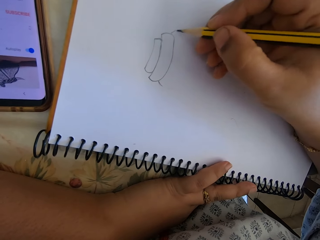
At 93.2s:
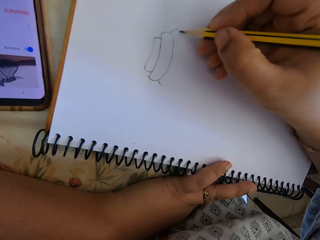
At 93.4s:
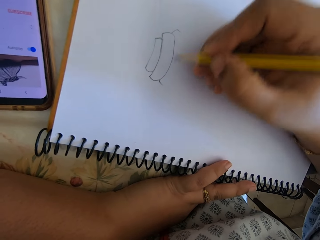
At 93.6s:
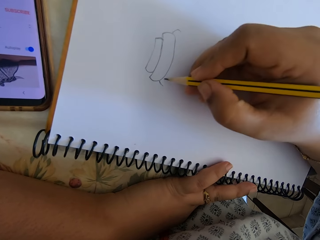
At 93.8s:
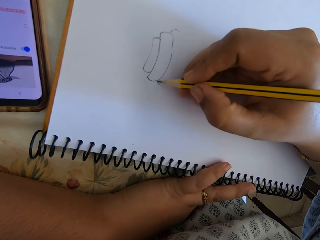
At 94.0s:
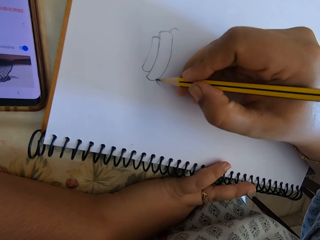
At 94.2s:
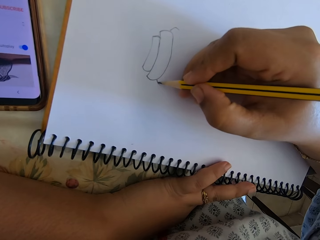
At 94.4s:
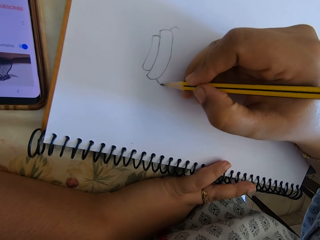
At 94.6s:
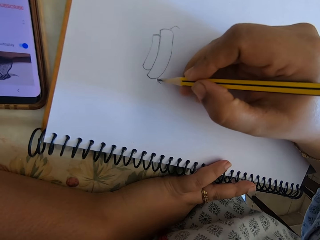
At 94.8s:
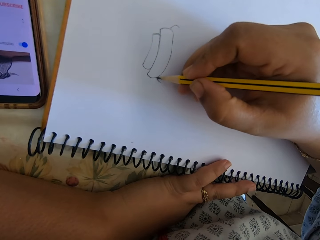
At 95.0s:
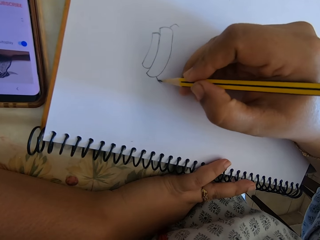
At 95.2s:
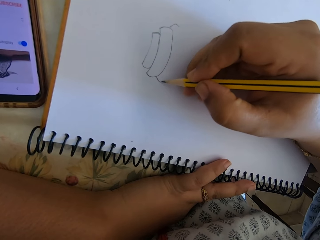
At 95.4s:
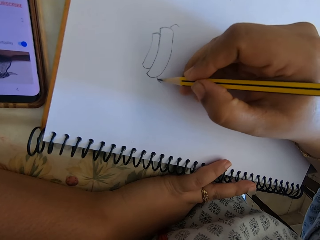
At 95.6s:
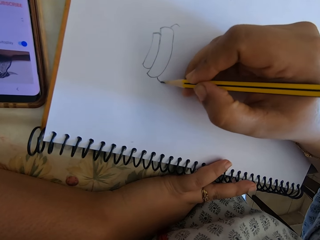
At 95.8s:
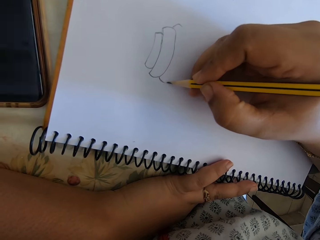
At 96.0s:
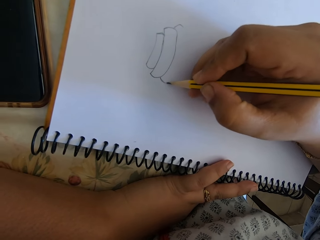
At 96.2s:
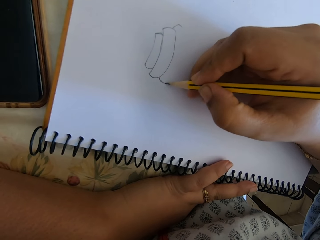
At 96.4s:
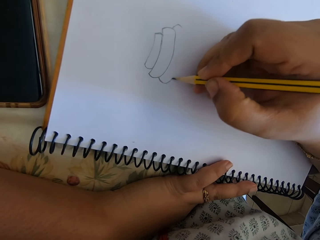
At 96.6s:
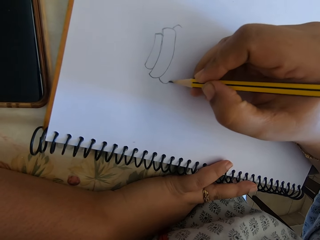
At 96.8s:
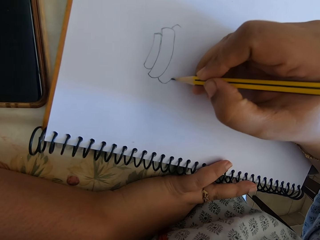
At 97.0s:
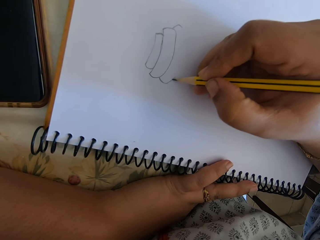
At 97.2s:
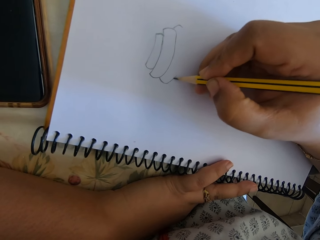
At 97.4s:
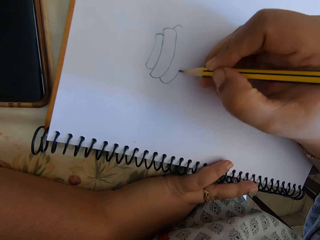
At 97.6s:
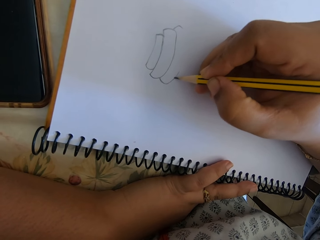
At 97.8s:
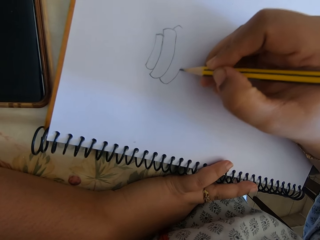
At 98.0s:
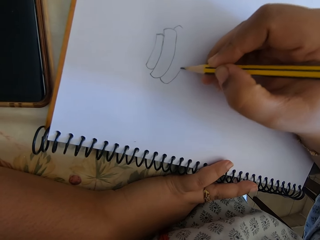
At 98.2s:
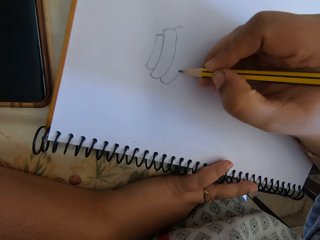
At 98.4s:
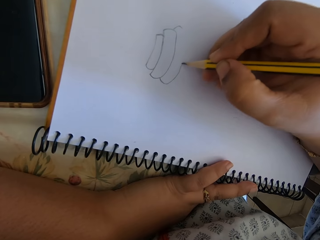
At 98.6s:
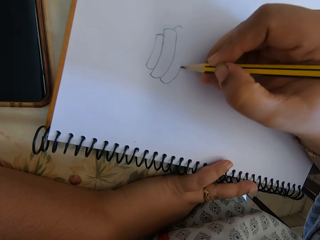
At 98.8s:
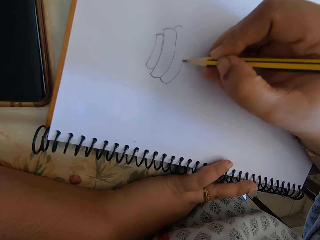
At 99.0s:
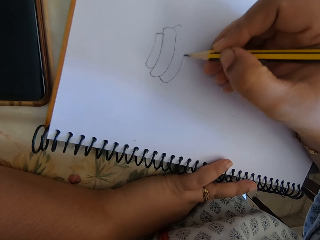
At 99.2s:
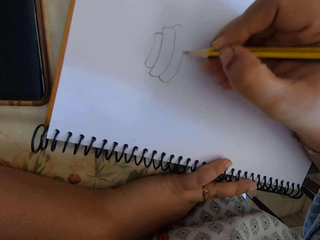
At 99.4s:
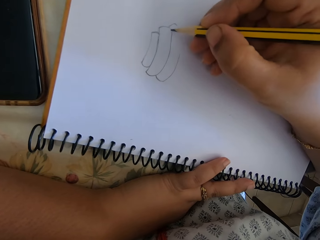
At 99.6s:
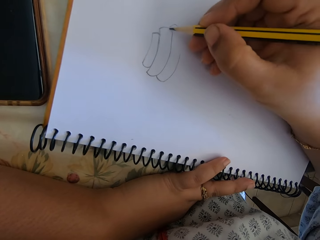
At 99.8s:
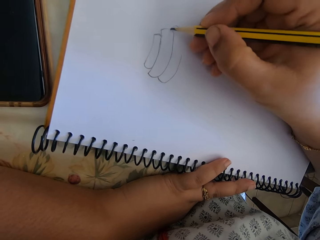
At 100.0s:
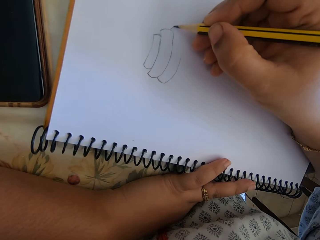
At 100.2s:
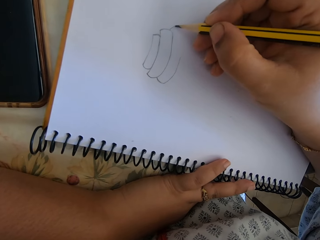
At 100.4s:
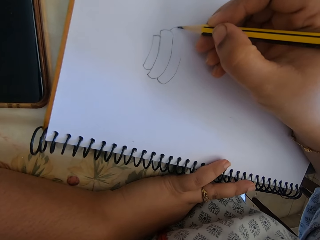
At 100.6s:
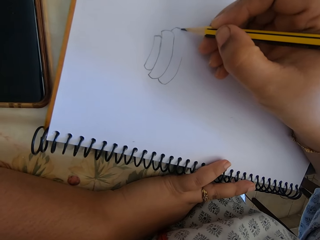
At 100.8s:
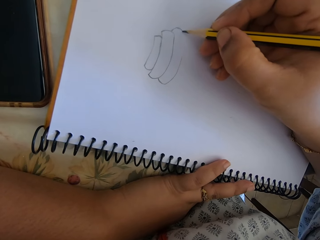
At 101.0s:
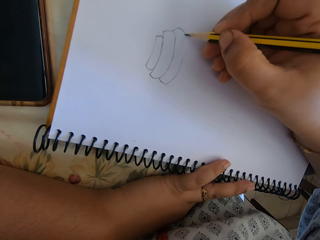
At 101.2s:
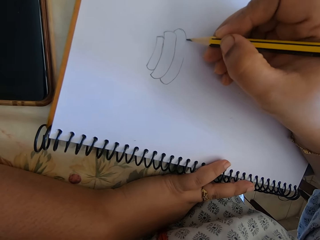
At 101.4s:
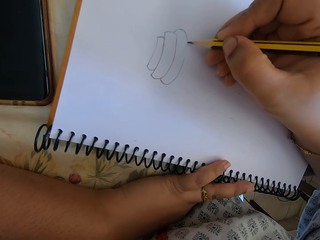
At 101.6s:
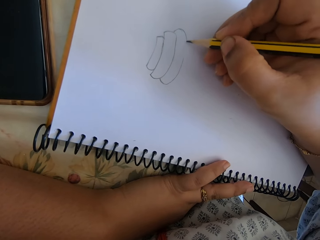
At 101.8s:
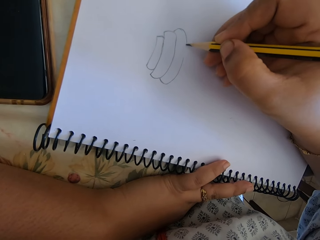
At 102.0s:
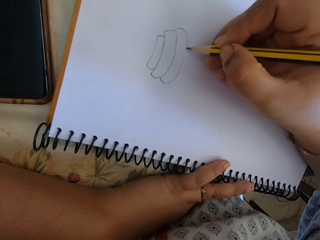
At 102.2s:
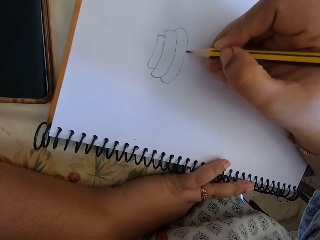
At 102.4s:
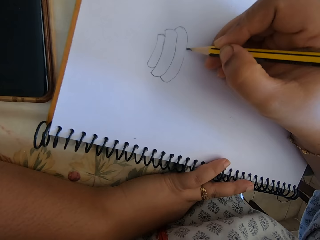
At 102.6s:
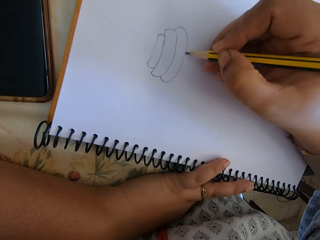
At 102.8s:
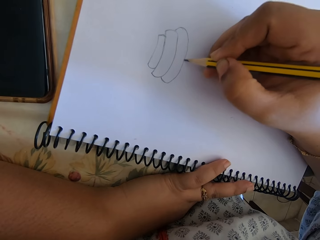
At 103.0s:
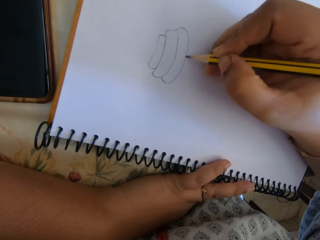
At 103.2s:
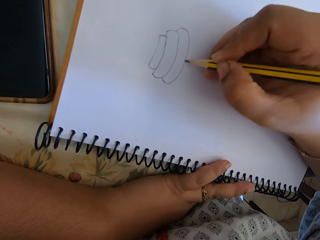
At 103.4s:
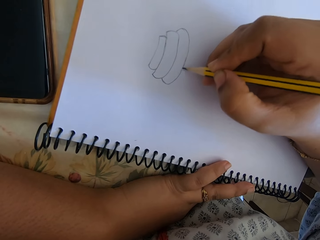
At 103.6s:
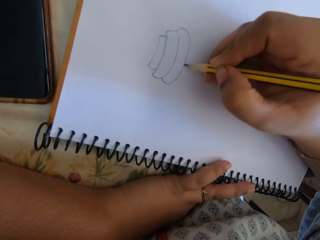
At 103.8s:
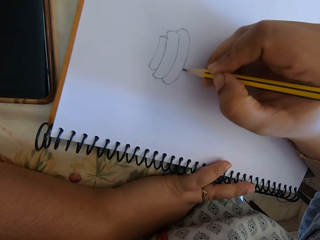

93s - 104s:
The camera wearer draws on the paper.

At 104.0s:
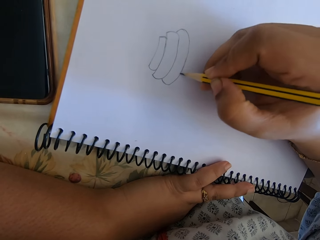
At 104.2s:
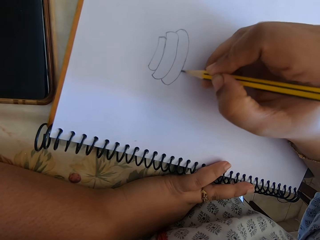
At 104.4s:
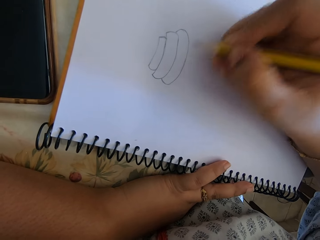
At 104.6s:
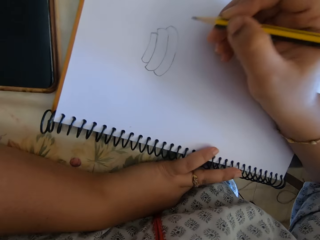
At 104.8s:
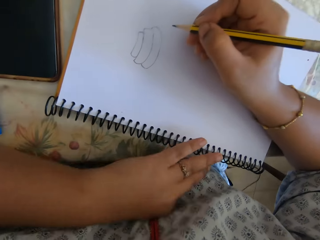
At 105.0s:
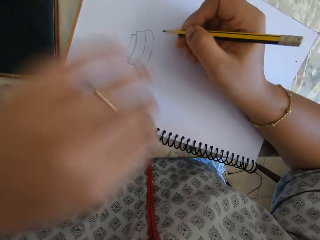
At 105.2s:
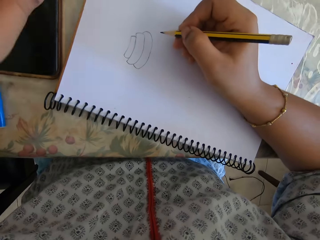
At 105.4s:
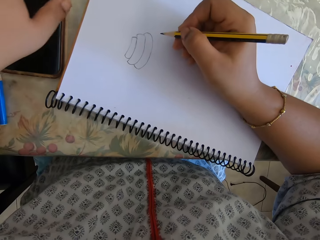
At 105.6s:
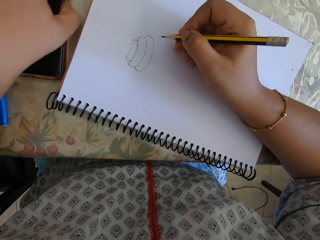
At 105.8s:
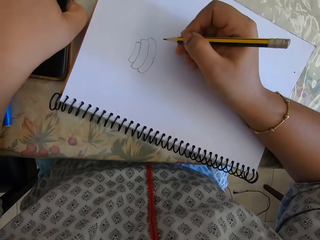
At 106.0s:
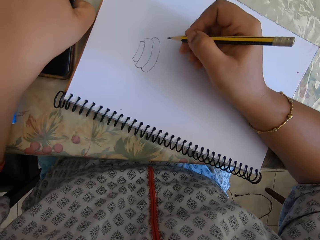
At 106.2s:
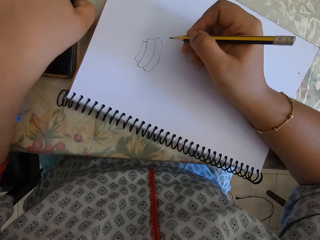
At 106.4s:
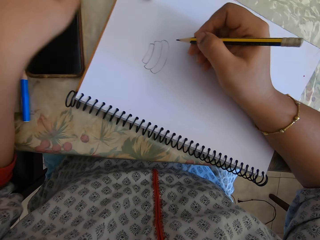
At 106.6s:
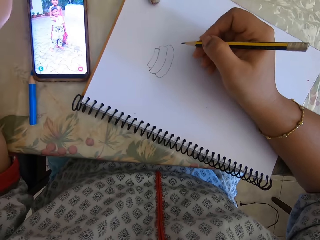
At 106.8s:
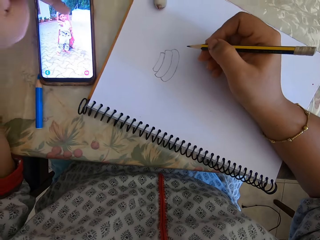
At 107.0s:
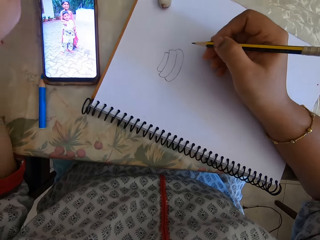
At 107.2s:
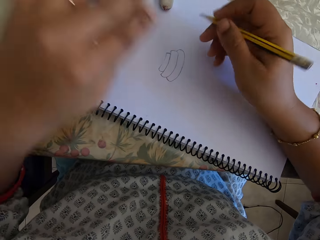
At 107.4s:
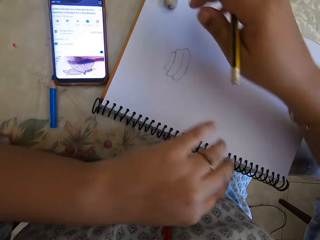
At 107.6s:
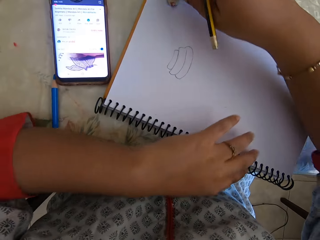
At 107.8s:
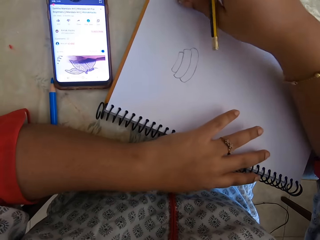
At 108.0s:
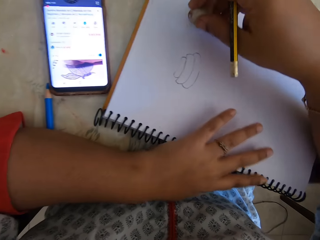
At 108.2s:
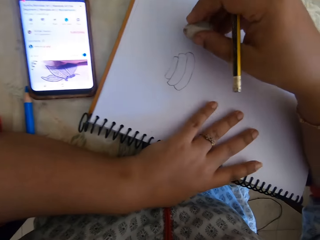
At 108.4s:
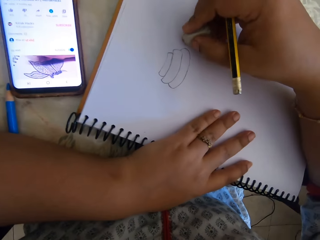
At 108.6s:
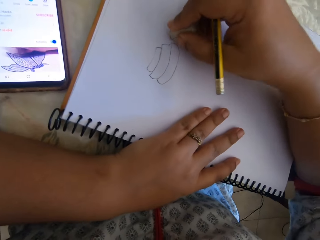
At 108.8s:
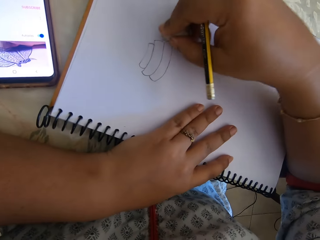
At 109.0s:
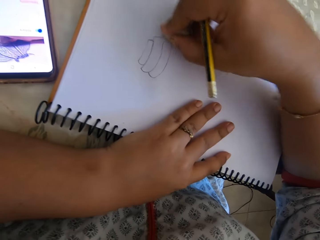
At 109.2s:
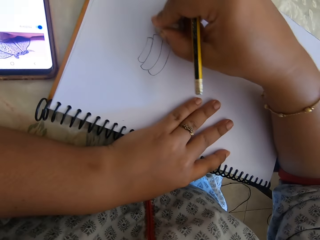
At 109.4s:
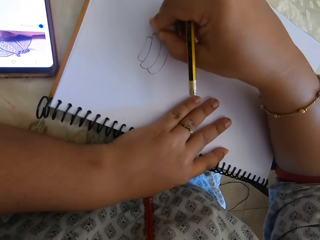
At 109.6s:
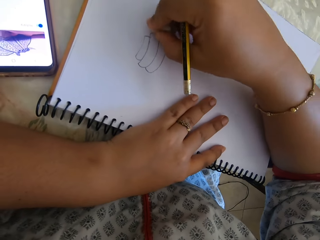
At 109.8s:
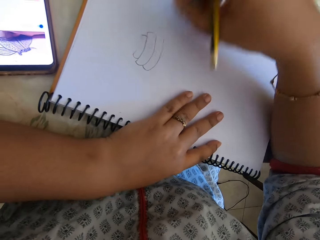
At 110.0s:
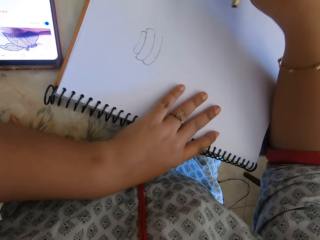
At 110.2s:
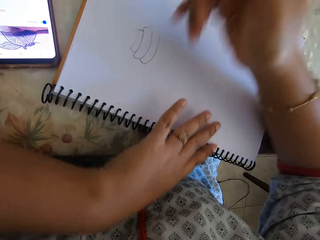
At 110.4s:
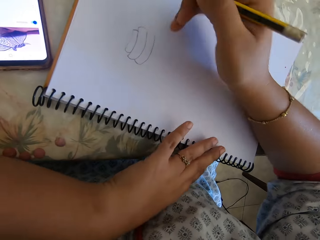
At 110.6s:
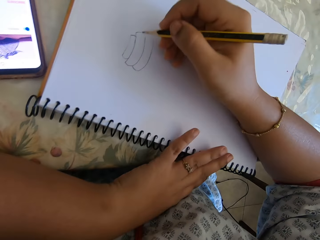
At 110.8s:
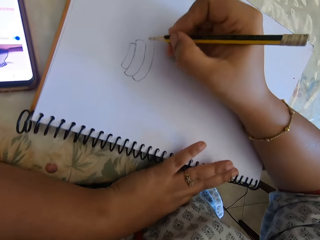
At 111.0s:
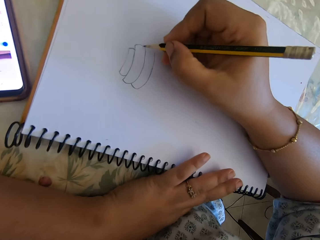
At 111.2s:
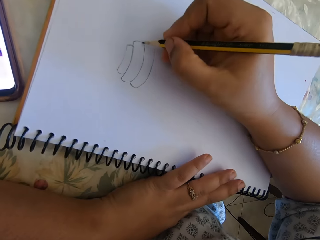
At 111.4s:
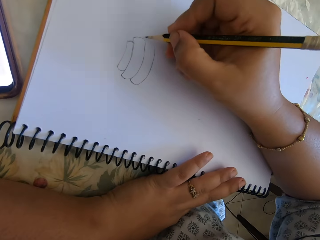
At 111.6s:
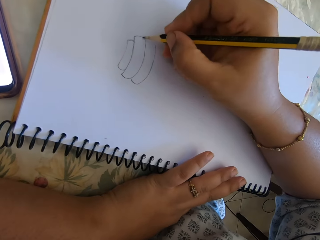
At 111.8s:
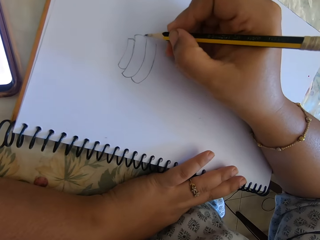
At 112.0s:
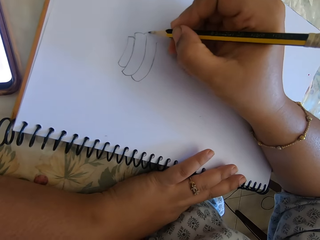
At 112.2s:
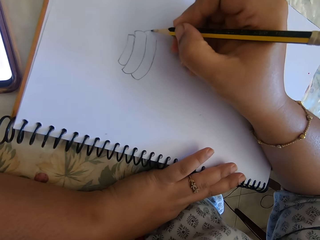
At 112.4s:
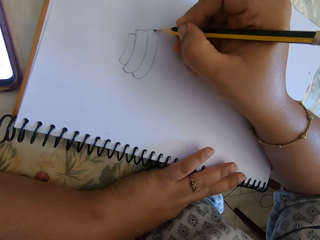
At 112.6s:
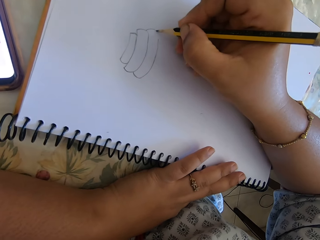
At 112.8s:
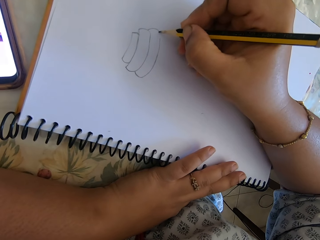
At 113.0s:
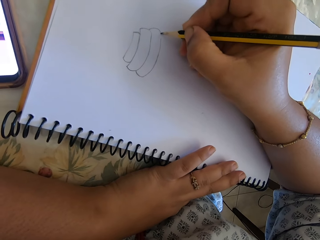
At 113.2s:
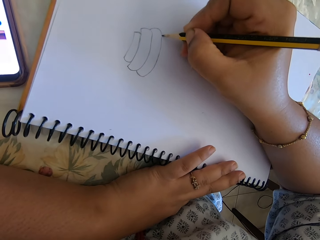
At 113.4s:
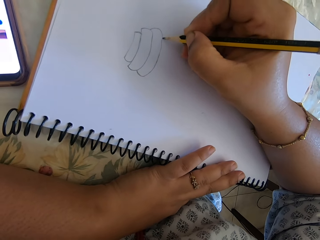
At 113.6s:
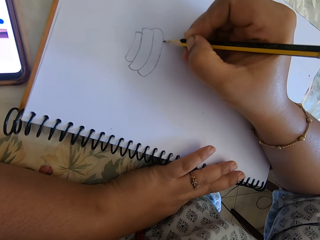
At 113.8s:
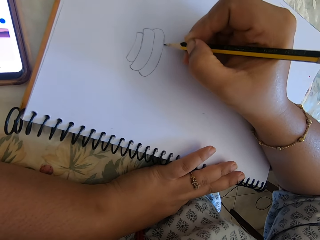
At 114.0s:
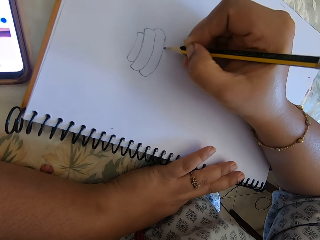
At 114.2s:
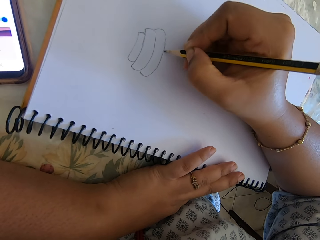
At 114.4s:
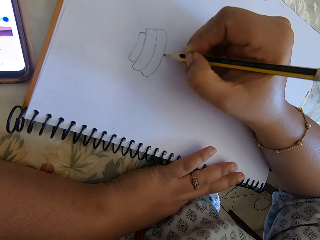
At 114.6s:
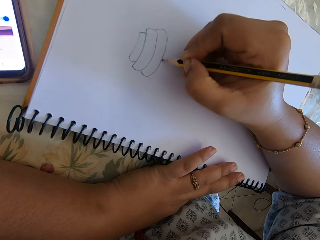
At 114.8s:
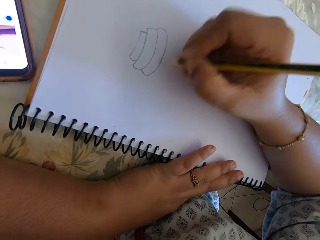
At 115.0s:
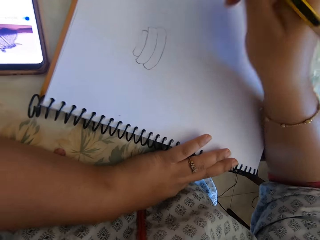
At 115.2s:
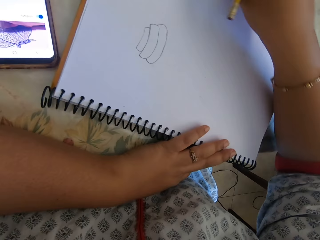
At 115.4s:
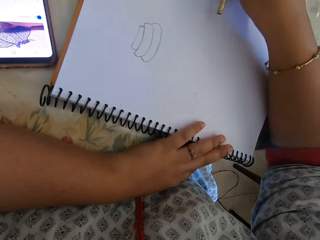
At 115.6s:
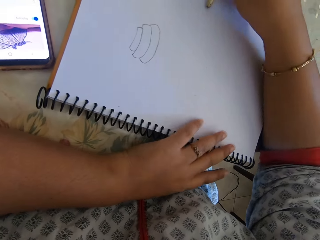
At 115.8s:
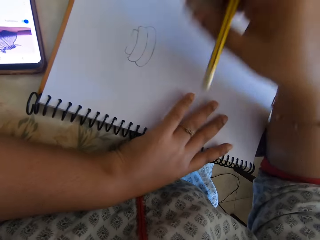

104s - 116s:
The camera wearer presses the phone. They pick up a rubber, rub on a book, and put the rubber away. They draw on the book.
